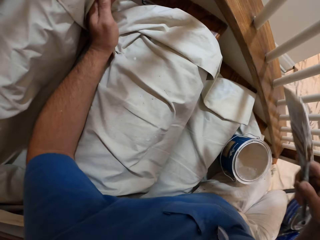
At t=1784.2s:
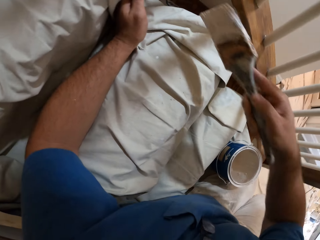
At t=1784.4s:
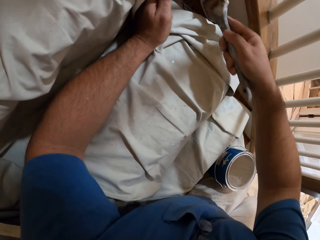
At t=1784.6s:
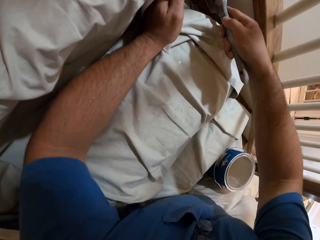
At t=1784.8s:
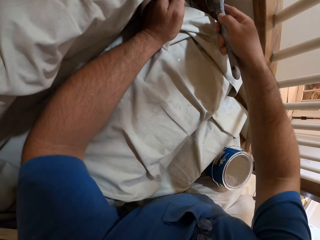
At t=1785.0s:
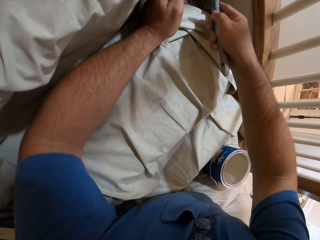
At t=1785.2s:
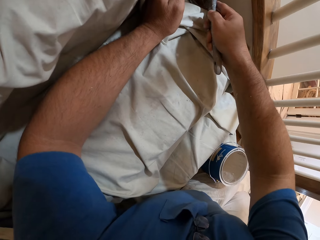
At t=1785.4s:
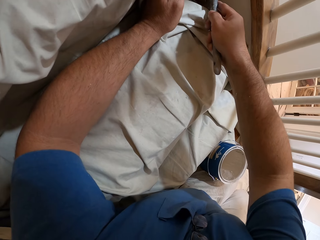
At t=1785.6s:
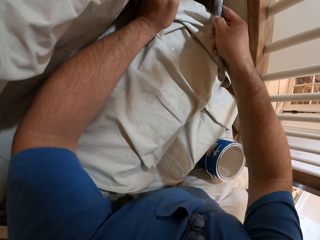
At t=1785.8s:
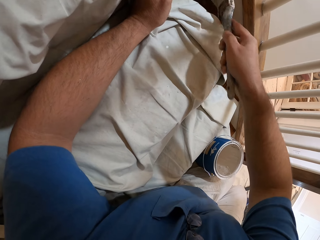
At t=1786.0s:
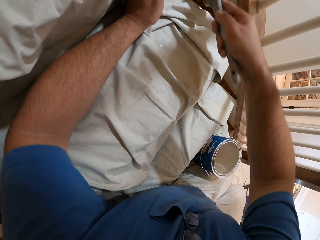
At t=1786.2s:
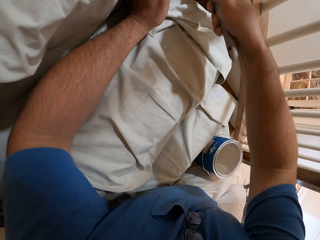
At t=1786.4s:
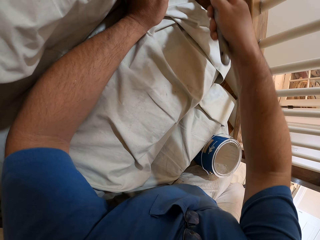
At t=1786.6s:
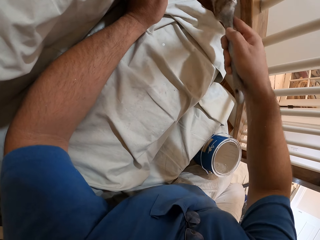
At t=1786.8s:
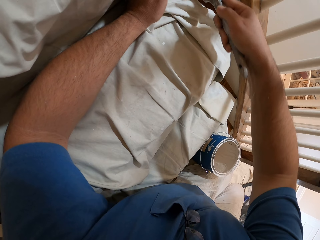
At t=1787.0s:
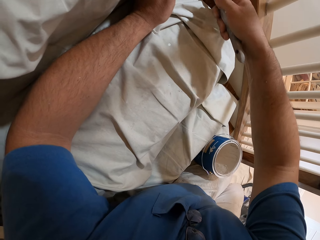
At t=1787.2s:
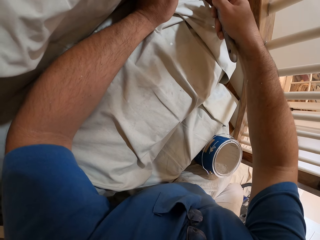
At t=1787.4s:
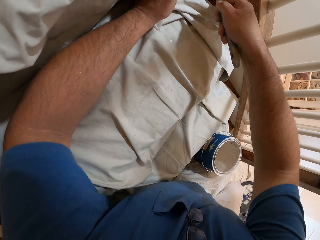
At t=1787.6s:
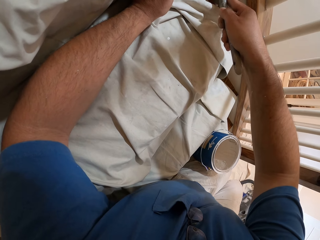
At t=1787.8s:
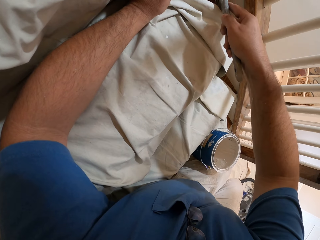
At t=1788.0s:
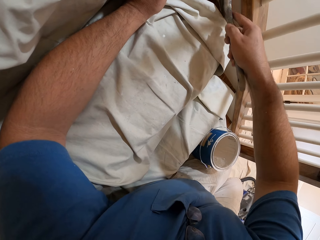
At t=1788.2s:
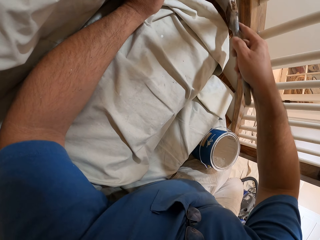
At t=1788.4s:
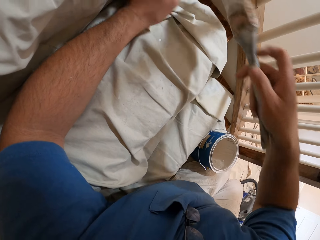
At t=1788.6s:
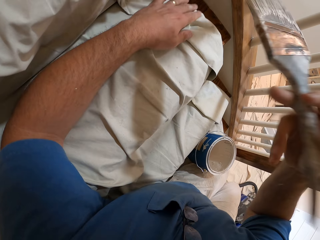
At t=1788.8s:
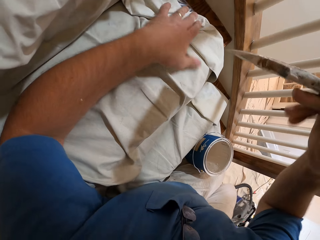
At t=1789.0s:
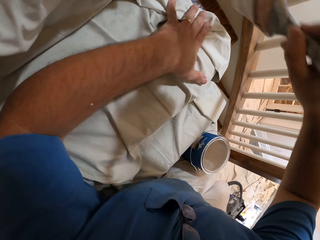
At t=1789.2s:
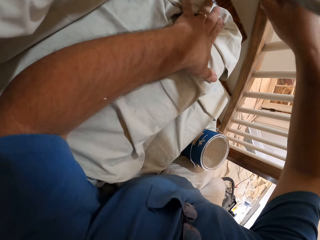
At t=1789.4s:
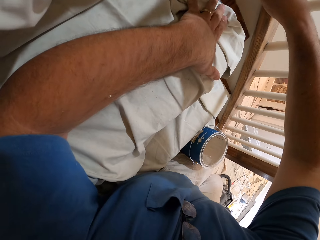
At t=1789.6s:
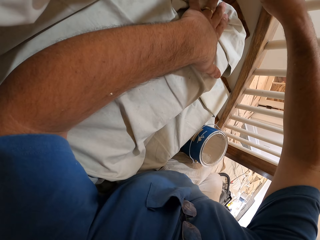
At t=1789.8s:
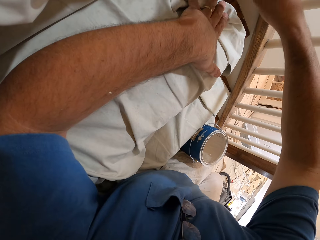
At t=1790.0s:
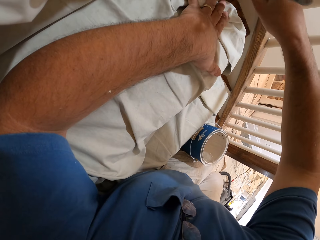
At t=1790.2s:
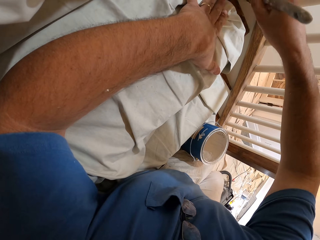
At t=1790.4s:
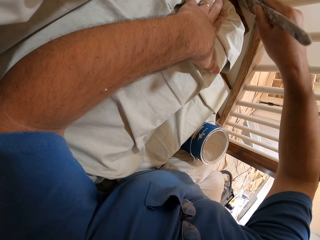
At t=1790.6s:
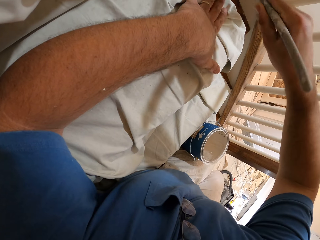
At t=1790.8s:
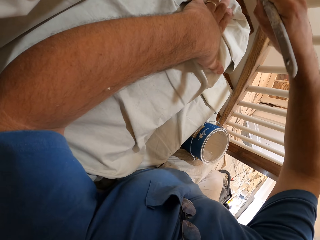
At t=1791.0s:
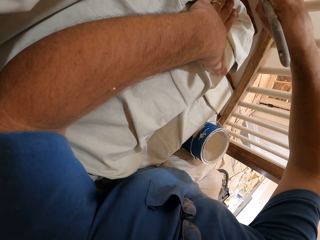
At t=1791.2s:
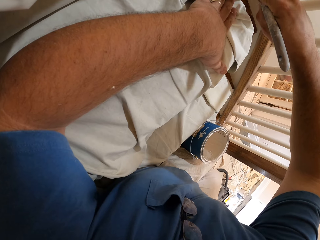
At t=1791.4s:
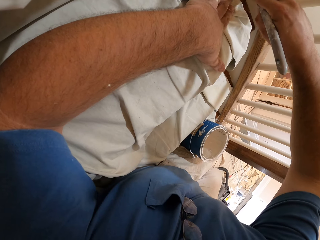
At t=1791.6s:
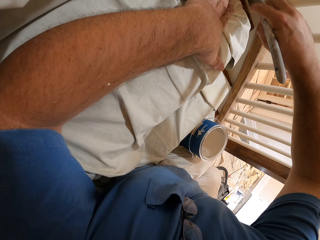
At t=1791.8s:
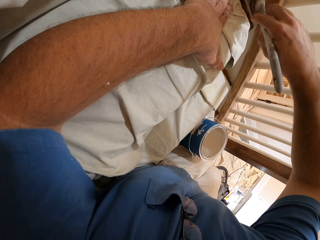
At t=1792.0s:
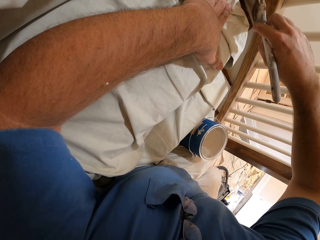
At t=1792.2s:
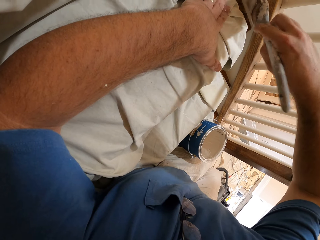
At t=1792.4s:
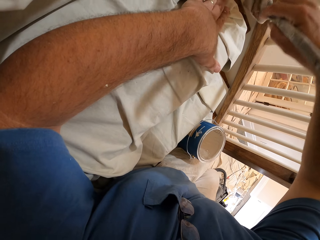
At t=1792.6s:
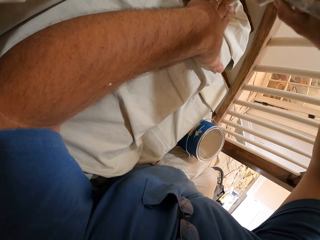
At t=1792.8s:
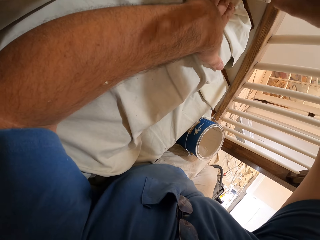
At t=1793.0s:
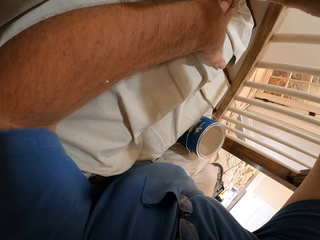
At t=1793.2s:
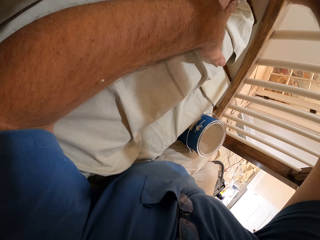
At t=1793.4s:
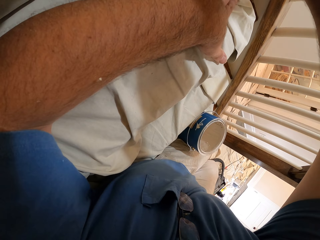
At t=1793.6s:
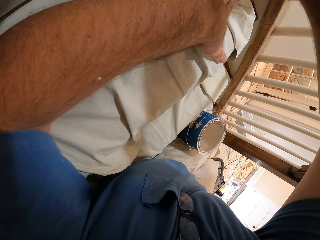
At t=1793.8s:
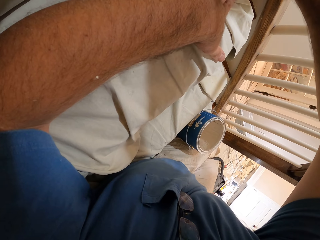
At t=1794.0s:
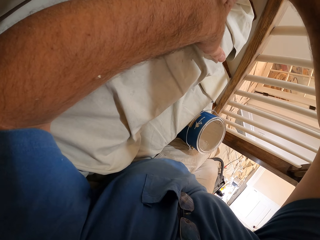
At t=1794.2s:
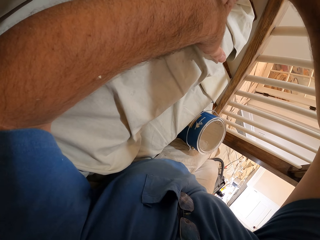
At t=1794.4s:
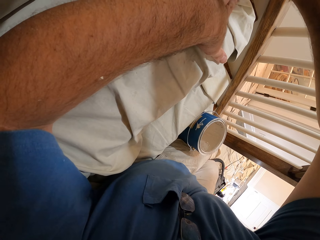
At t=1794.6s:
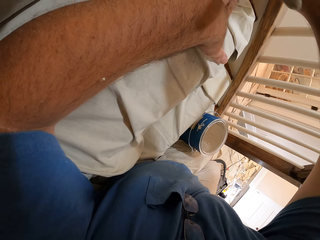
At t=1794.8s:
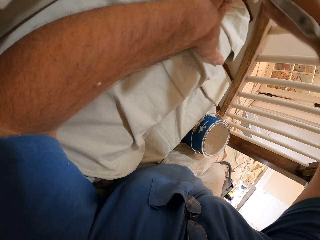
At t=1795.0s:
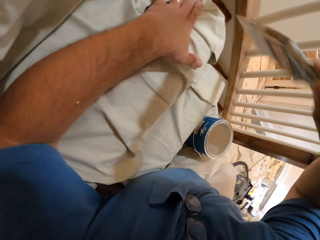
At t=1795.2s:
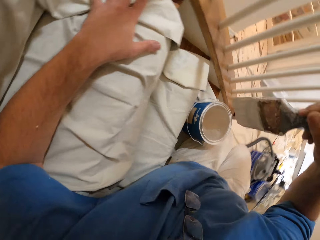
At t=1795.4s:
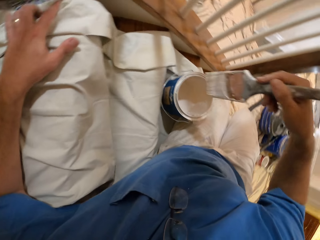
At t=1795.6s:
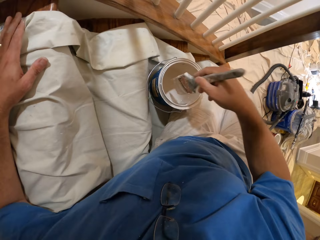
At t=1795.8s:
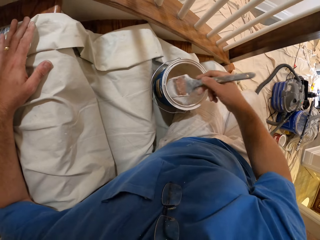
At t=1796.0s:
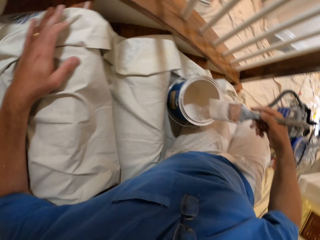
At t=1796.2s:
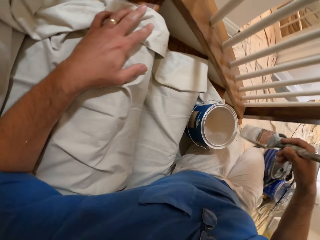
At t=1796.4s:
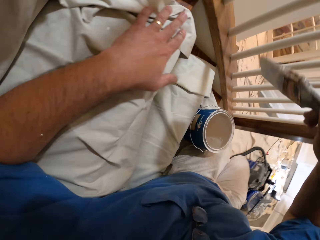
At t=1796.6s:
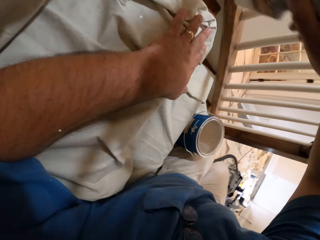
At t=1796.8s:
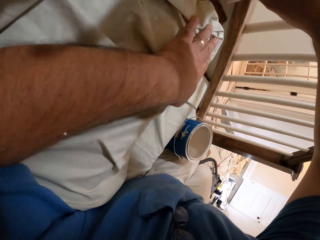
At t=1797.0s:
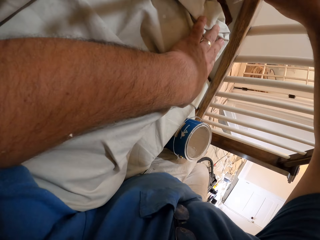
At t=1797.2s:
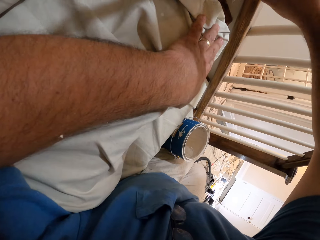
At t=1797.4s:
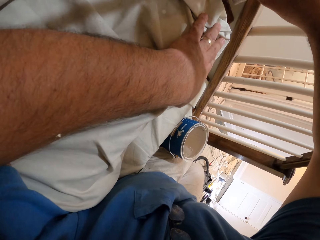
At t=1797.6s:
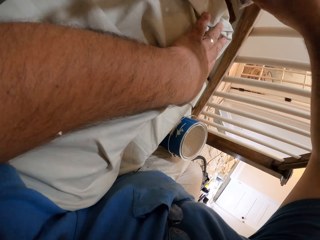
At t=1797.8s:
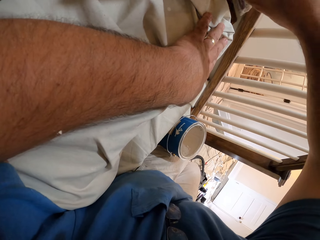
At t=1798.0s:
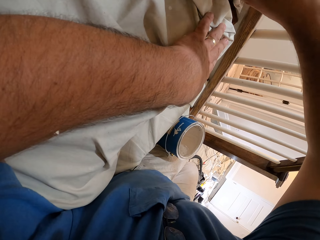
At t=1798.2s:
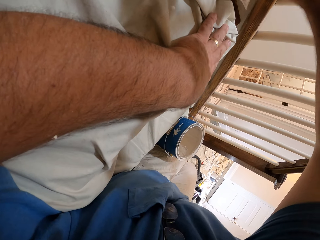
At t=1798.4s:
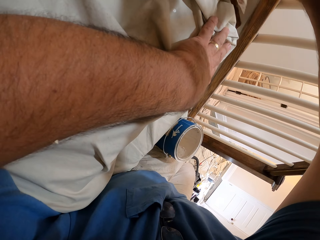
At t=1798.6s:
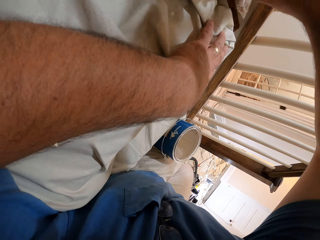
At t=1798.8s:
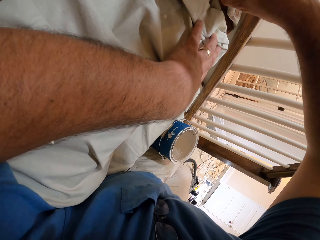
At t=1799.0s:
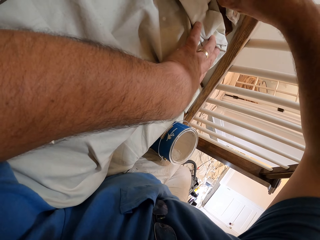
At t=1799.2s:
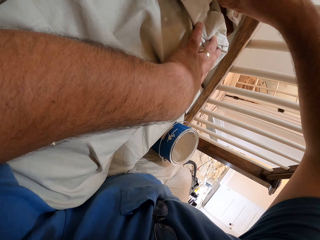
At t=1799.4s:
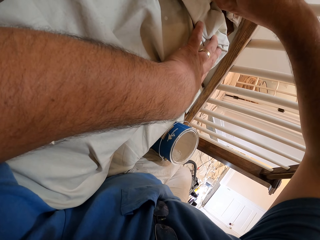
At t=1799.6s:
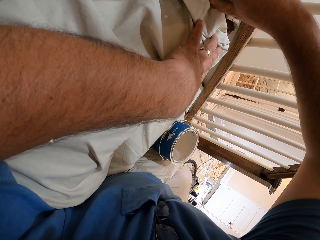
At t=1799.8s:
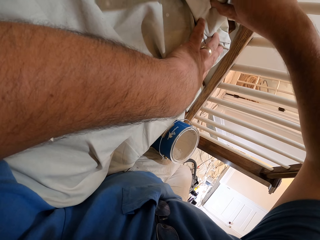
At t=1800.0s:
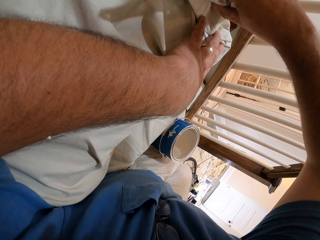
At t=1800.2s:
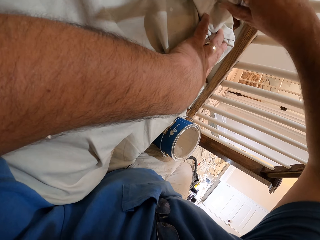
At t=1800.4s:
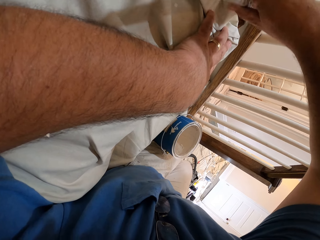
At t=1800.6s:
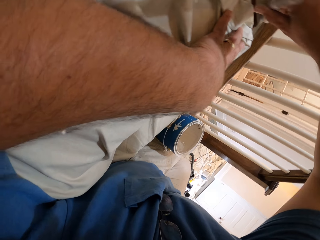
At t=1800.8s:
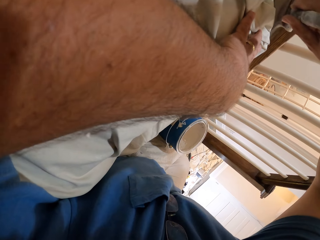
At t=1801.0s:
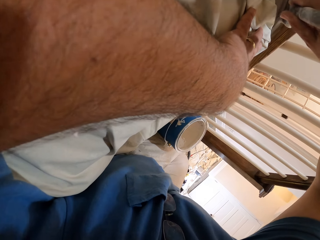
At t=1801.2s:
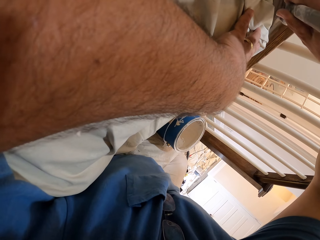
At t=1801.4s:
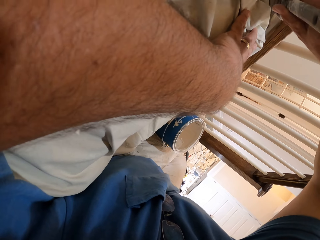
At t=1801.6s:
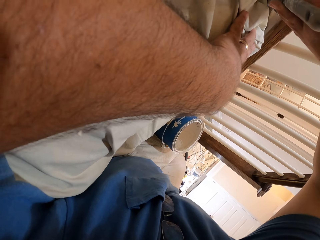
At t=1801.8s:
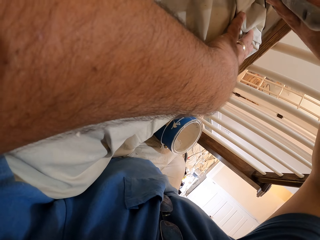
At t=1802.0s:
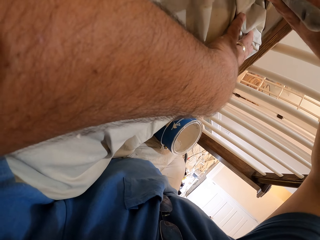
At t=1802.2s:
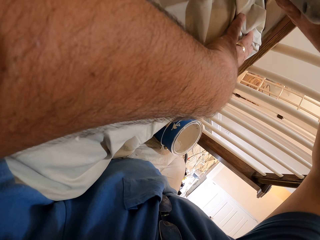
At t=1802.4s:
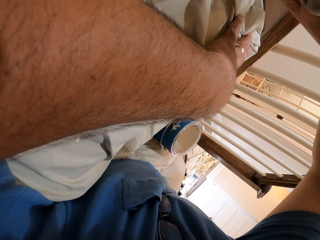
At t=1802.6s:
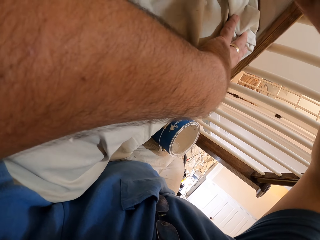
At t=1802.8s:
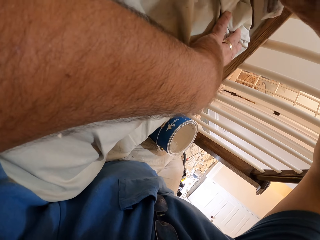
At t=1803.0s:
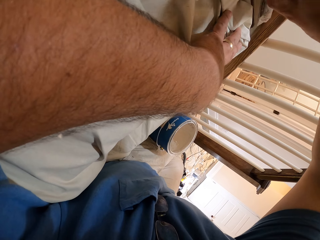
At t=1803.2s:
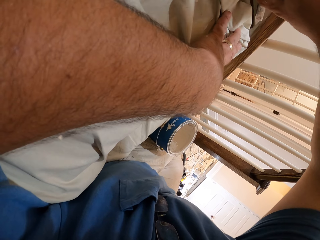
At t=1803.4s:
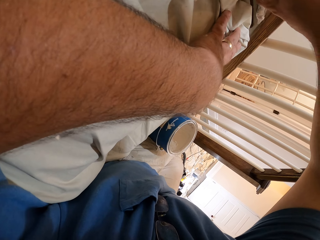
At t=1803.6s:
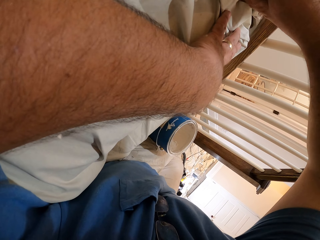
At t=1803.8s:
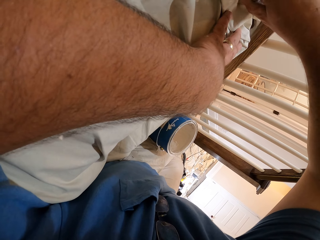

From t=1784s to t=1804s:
The camera wearer dips the paint brush in the paint tin. They paint the stair wall. They dip the paint brush in the paint tin. They paint the stair wall.

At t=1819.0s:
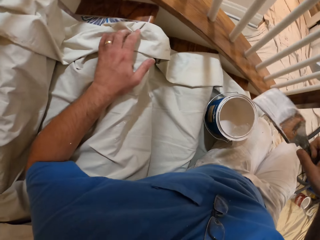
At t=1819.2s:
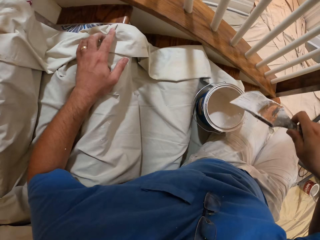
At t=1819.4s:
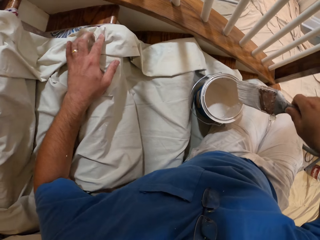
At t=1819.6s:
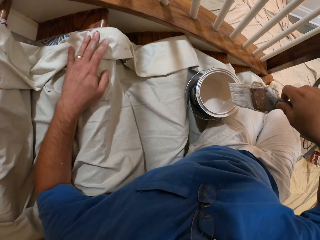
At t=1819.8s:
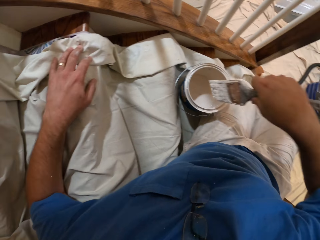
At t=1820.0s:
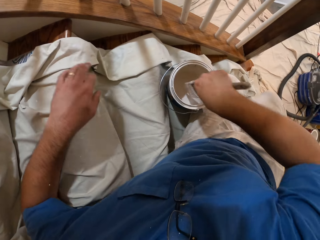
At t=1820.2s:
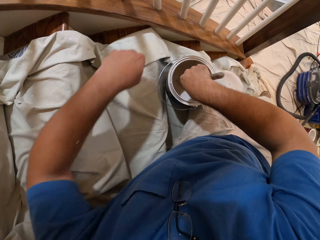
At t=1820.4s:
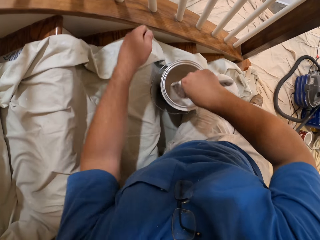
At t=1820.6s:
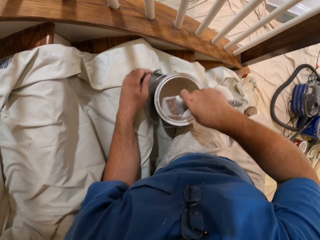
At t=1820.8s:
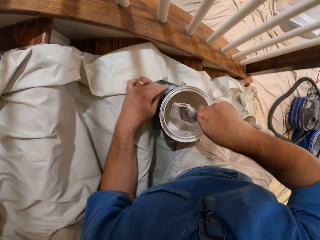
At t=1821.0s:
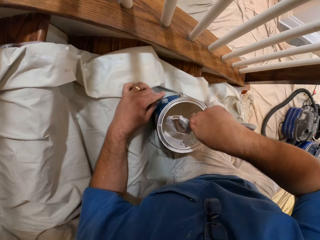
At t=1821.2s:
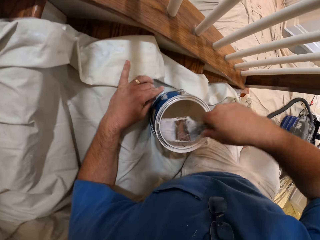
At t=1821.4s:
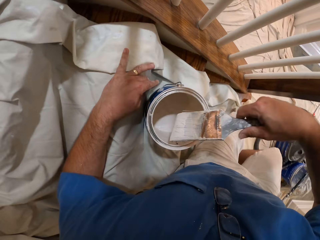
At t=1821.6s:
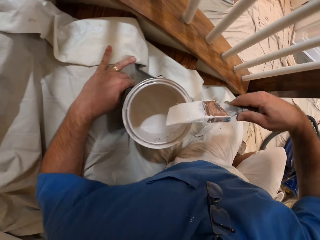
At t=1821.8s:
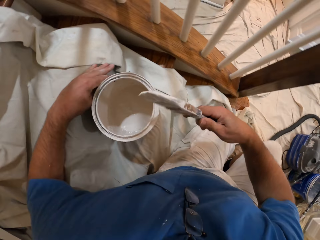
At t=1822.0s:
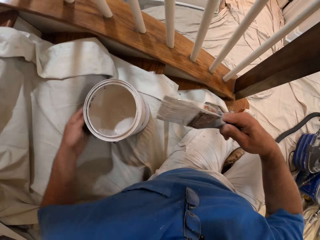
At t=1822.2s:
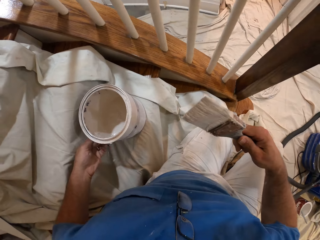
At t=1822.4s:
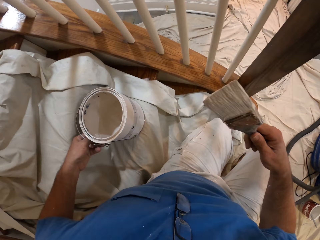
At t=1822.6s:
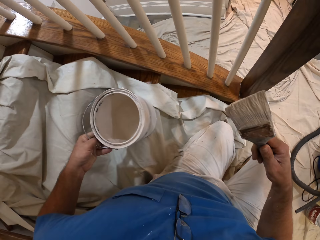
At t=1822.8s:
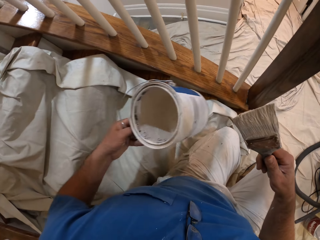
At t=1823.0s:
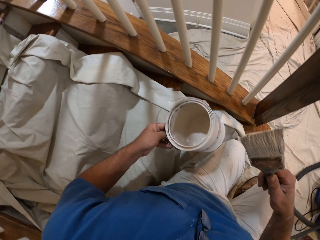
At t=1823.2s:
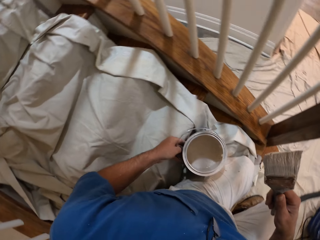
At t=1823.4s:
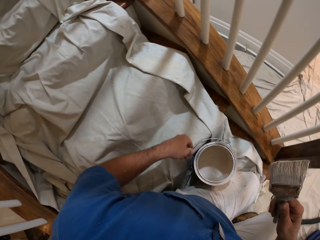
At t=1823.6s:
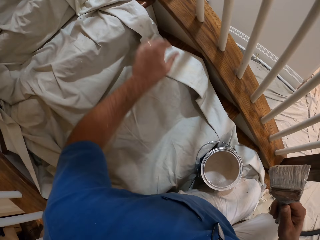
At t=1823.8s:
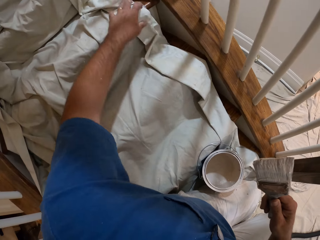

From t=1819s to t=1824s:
The camera wearer dips the paint brush in the paint tin. He holds the paint tin in his hand, carries the paint tin and puts down the paint tin.
